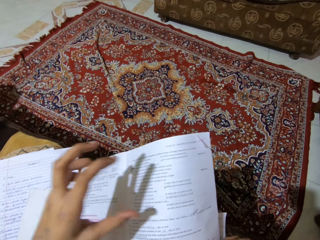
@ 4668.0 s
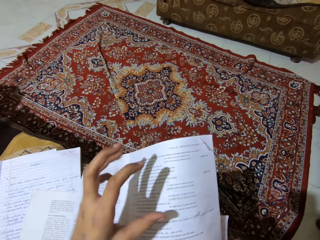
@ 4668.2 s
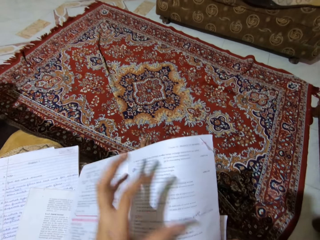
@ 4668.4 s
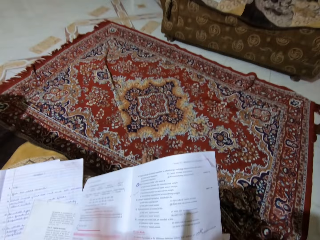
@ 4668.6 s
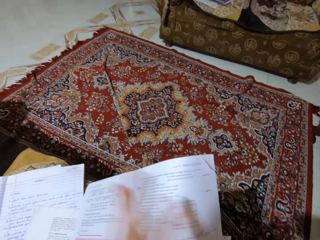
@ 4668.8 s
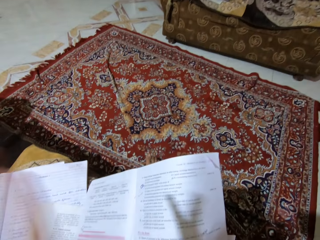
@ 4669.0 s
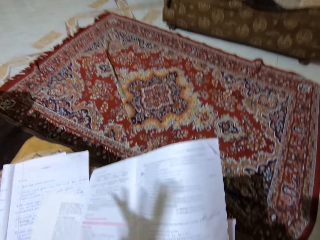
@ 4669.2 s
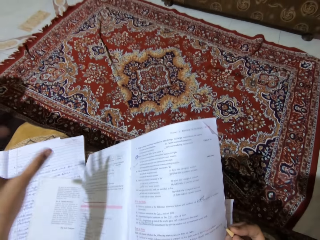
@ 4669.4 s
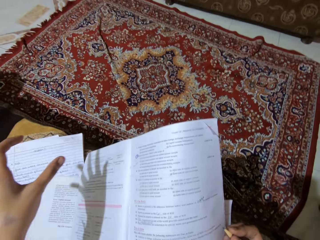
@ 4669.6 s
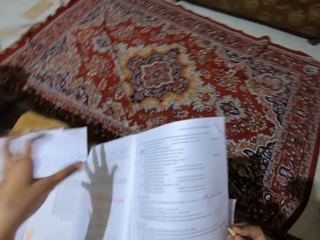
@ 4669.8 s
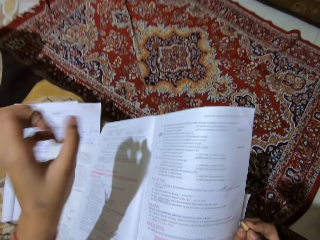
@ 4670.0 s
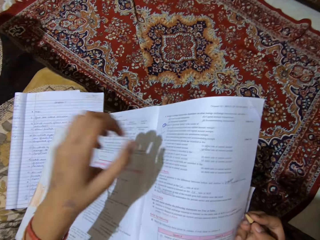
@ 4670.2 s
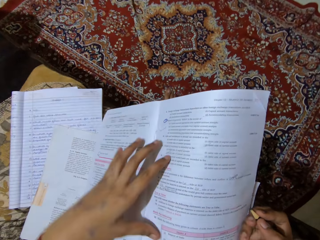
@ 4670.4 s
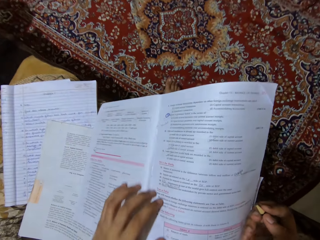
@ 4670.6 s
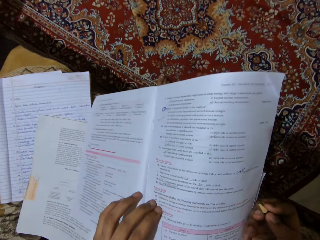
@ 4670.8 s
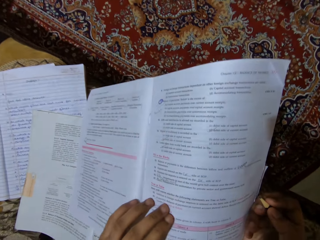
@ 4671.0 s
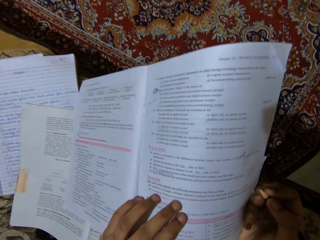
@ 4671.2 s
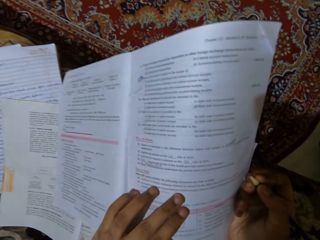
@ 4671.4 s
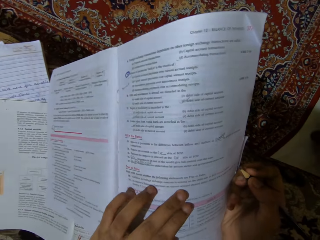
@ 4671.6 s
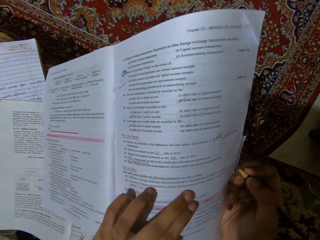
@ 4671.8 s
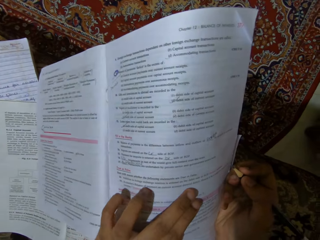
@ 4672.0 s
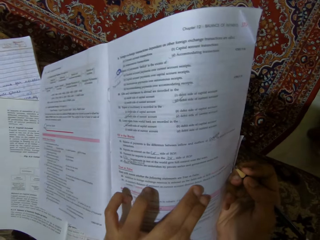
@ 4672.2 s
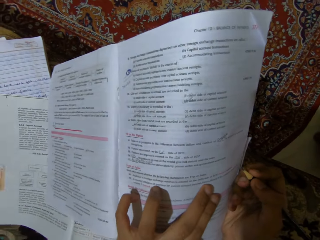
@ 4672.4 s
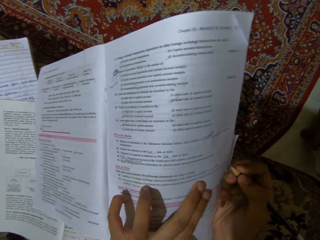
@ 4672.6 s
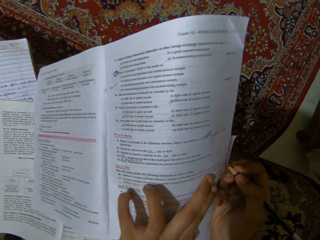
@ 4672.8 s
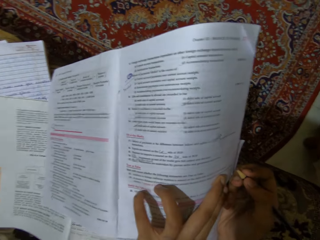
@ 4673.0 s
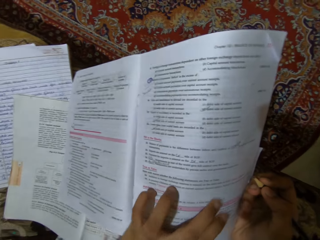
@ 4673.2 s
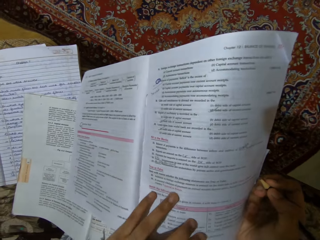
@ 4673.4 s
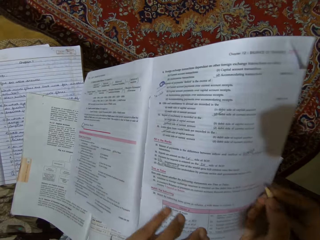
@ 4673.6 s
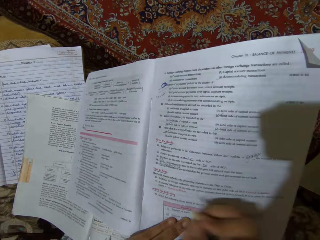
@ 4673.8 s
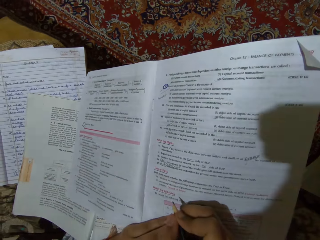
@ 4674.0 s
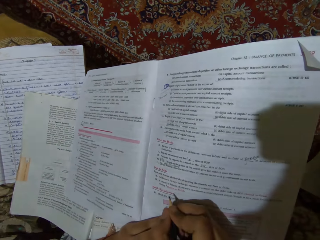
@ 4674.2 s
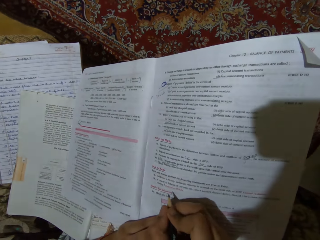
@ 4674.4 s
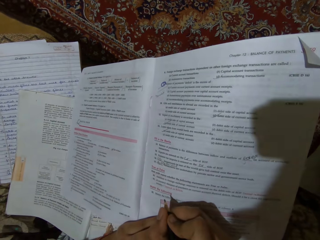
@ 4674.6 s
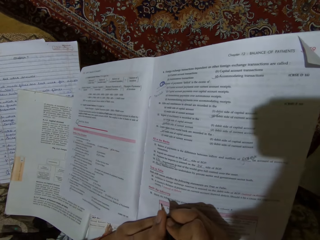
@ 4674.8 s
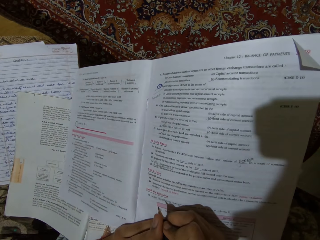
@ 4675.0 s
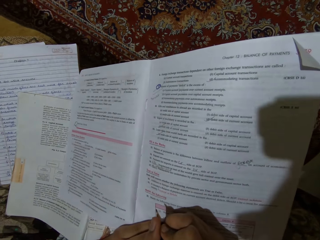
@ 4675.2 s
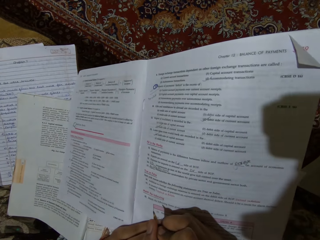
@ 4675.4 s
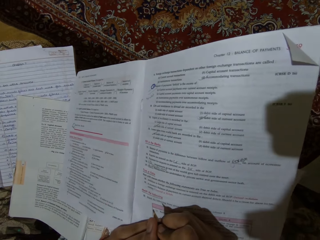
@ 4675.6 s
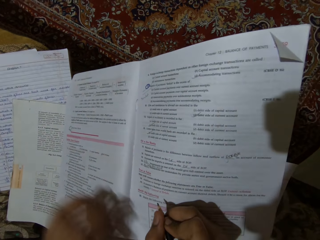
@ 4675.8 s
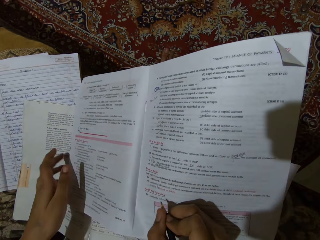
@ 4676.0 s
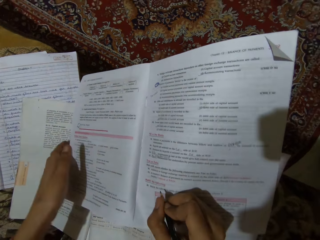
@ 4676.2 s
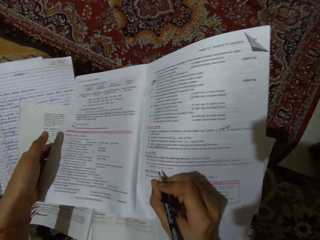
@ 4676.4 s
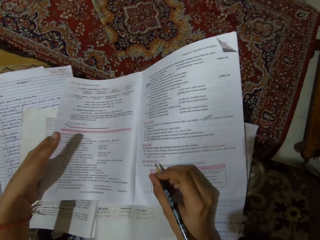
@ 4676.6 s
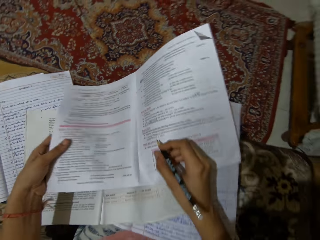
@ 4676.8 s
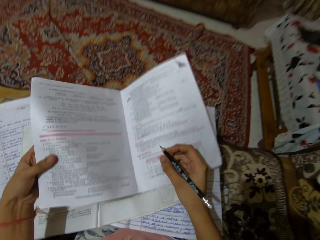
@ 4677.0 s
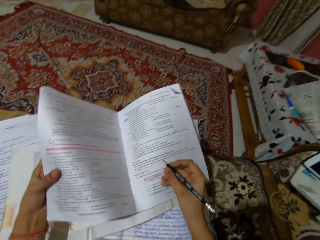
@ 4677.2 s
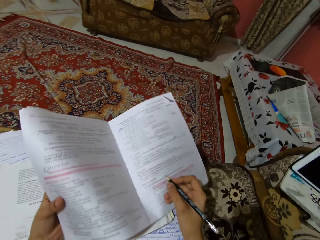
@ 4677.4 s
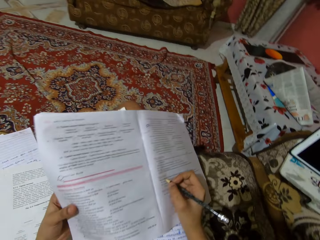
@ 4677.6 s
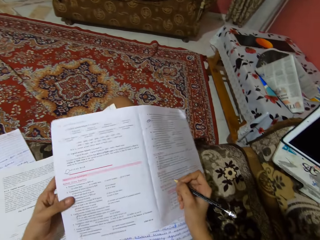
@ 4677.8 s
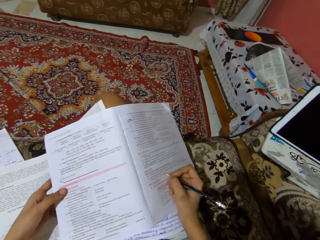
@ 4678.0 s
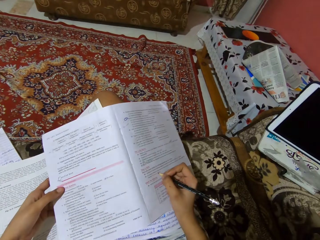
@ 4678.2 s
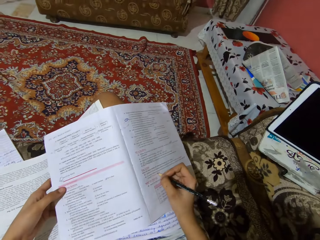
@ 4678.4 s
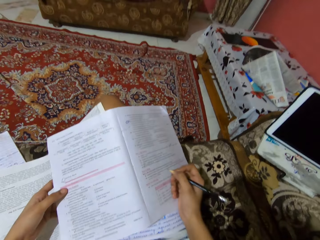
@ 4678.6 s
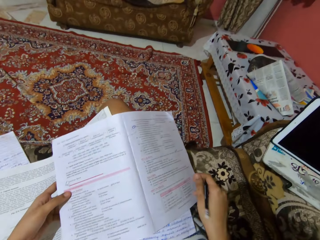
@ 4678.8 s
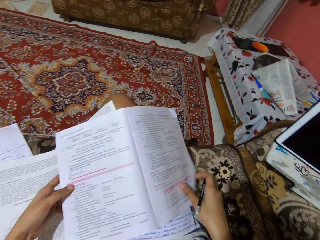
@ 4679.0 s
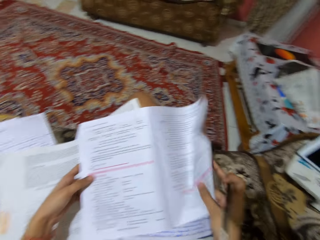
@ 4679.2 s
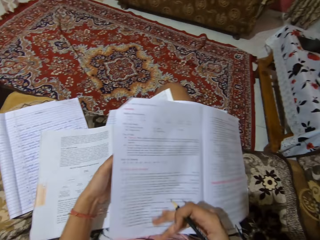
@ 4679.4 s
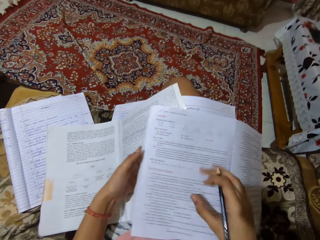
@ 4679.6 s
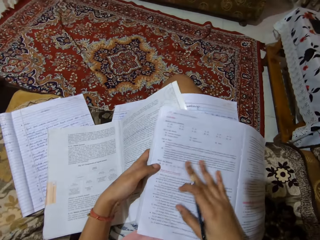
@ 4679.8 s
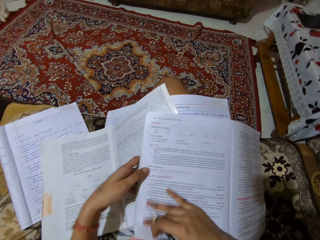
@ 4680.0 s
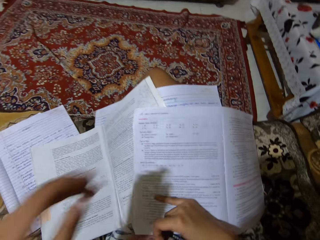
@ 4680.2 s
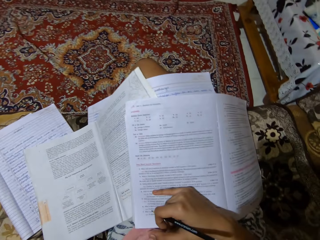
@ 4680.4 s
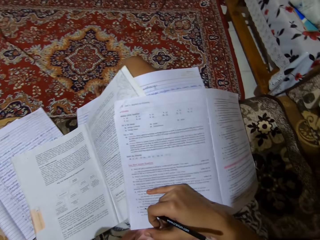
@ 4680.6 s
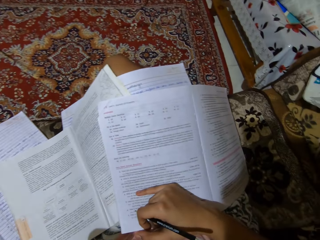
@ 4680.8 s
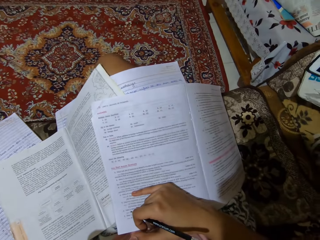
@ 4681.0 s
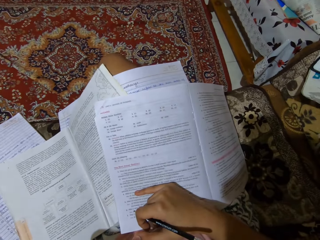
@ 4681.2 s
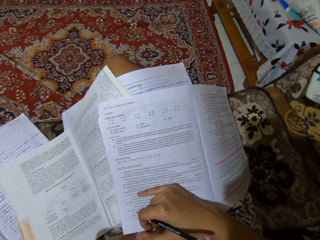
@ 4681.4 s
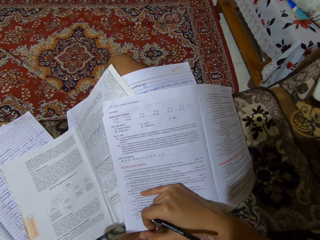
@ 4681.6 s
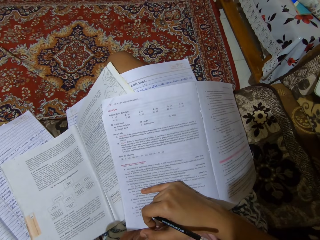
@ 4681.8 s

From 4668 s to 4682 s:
The camera wearer reads the question out from the textbook. They move the book. They write on the textbook. They mark the answer. They flip the pages of the textbook to the next page.

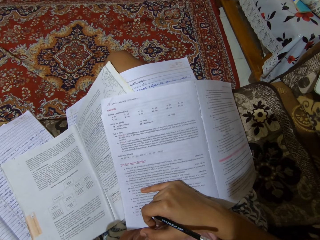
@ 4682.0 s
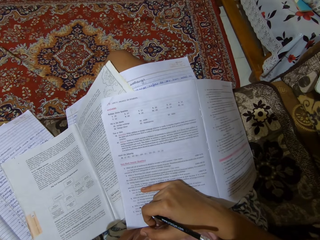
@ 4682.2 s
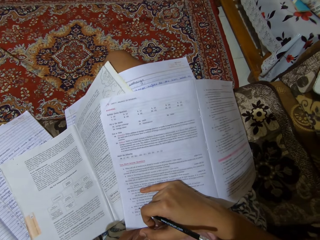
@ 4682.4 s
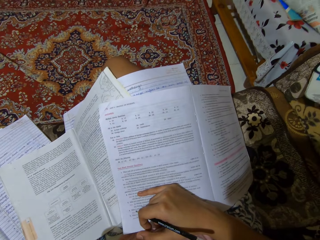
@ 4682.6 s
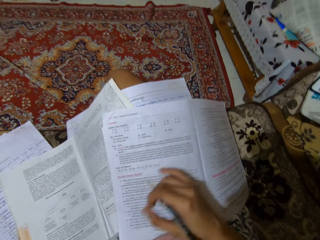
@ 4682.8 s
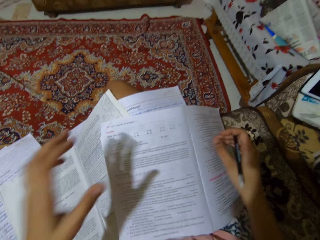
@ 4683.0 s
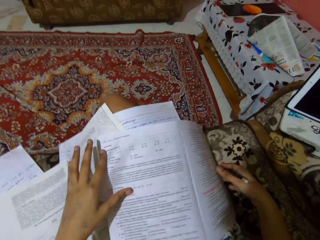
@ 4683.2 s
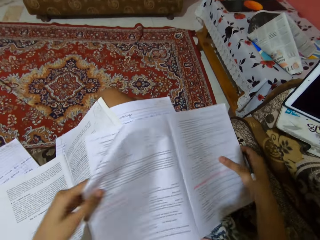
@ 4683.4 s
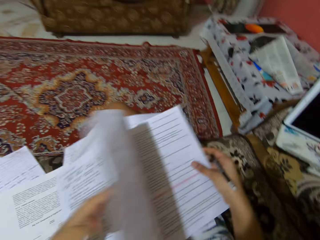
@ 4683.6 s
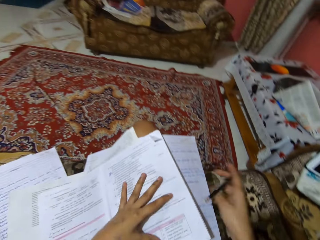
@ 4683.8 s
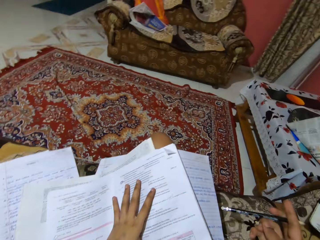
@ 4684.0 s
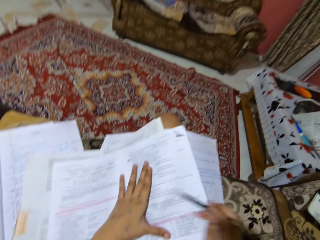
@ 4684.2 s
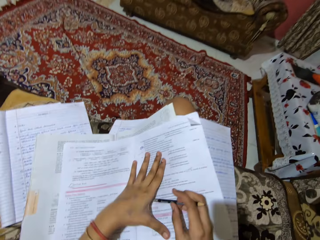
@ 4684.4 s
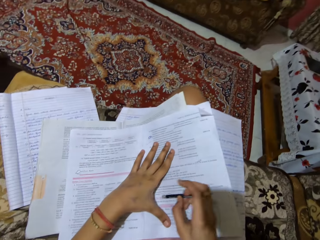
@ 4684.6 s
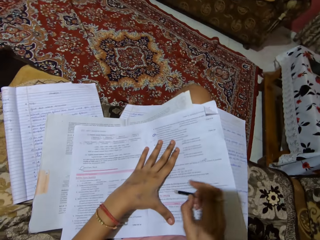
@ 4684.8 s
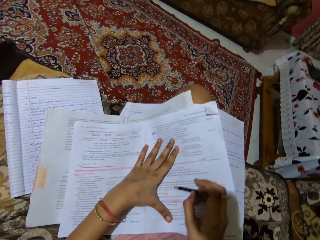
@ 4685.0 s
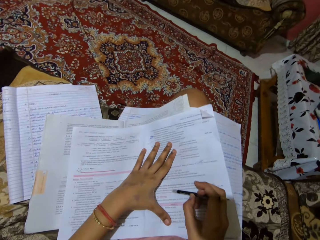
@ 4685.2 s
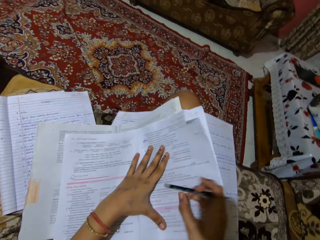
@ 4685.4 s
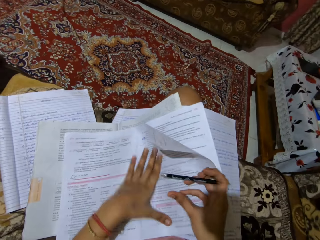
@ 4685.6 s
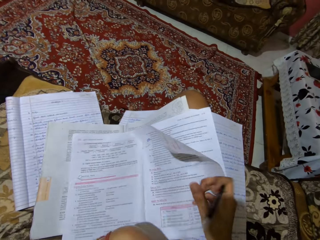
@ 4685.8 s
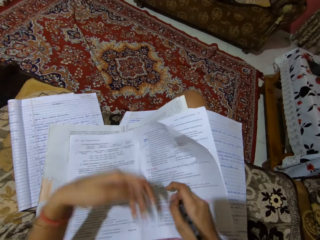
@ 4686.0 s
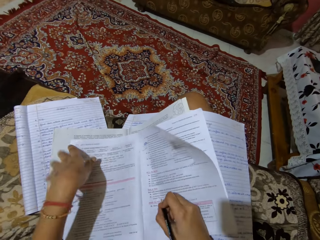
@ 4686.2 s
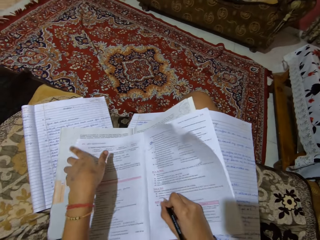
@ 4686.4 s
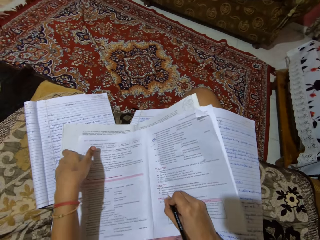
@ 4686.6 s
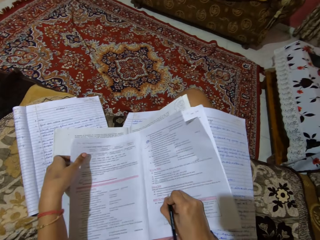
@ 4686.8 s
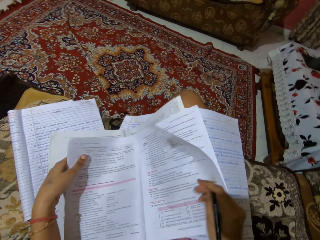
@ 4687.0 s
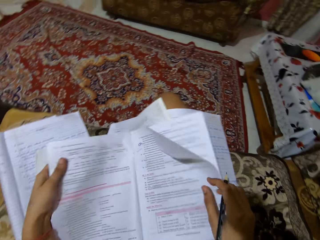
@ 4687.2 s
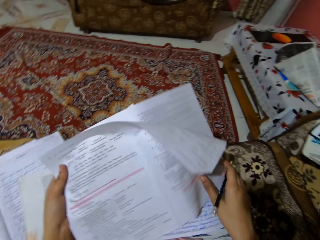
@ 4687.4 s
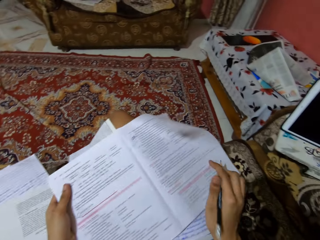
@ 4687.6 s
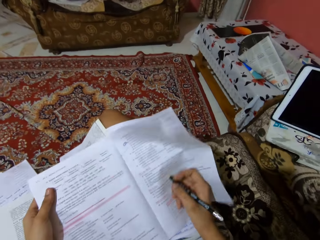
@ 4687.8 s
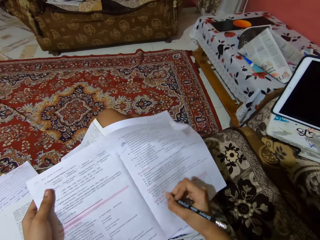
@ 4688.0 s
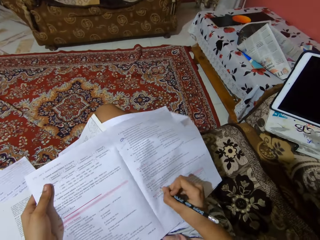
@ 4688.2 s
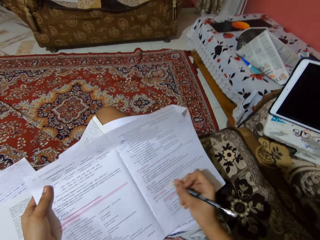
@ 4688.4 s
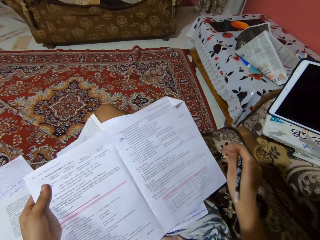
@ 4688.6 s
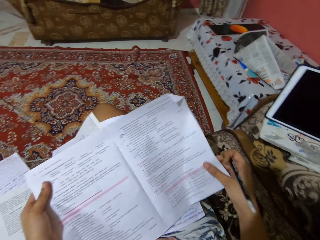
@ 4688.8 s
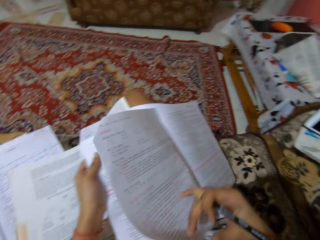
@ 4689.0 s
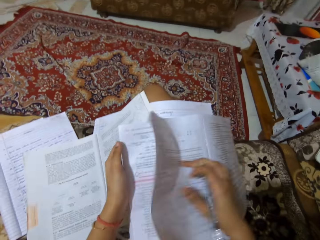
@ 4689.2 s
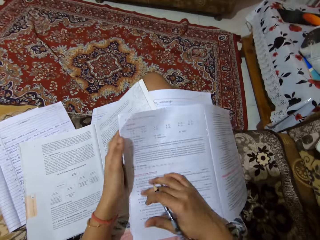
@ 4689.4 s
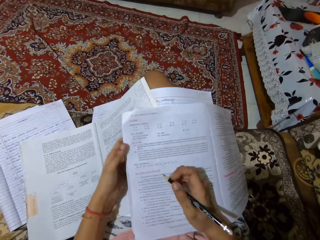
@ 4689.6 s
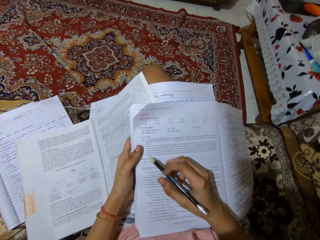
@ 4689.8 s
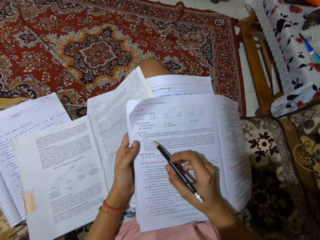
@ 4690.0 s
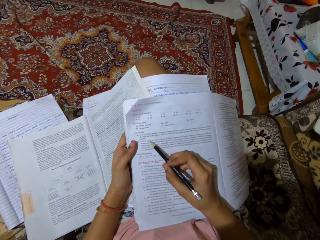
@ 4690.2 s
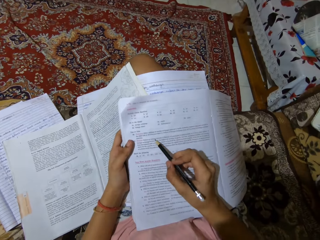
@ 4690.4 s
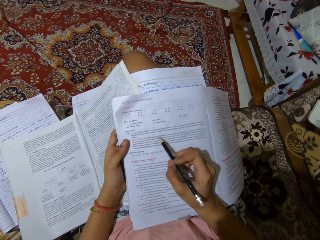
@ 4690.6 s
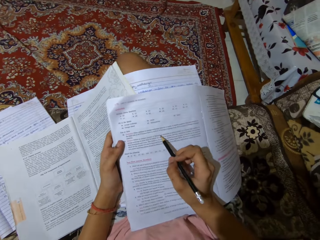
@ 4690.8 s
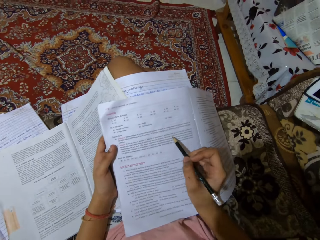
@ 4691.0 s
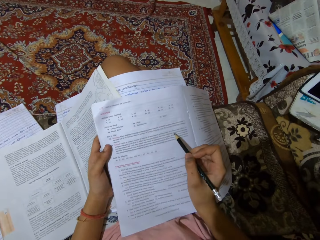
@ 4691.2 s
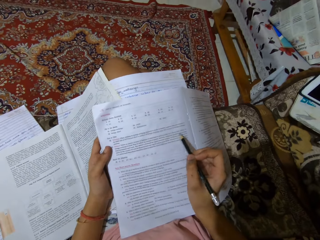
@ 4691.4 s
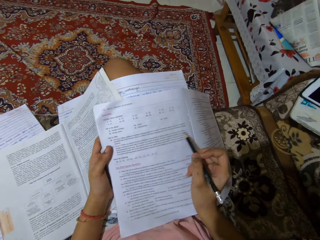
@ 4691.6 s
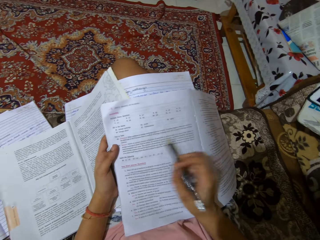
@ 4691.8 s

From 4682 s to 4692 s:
The camera wearer turns to the previous page. They erase writings on the textbook. They mark the answer, move the book, and mark the answers. They write on the textbook. They refer to the next page.
